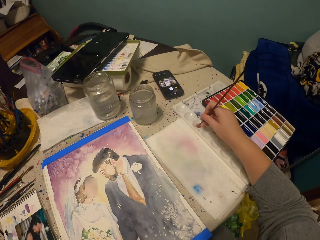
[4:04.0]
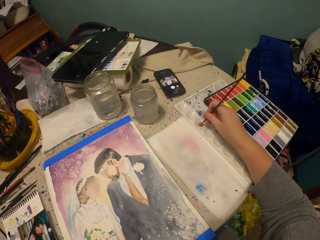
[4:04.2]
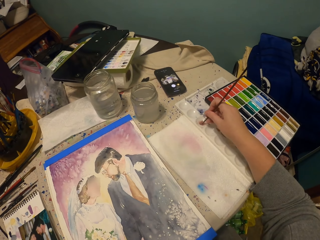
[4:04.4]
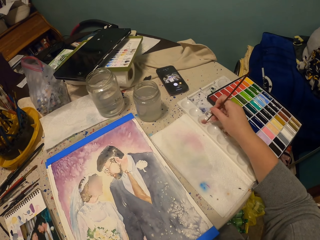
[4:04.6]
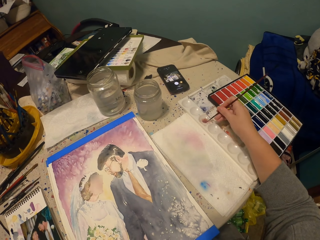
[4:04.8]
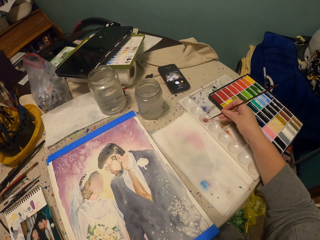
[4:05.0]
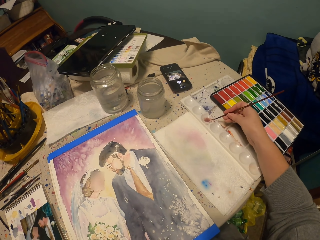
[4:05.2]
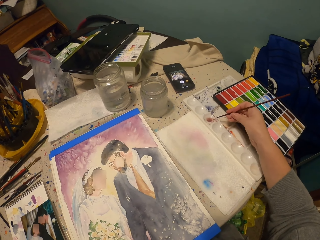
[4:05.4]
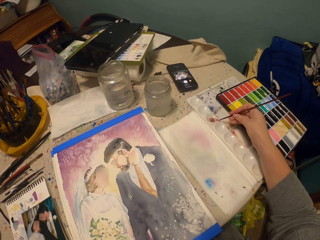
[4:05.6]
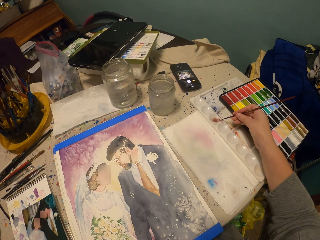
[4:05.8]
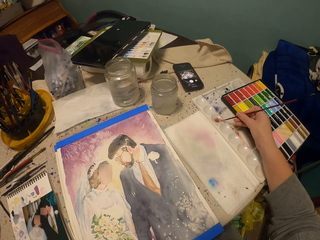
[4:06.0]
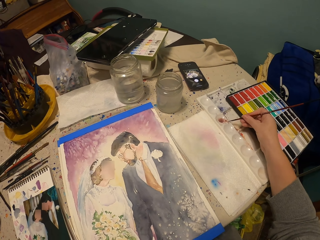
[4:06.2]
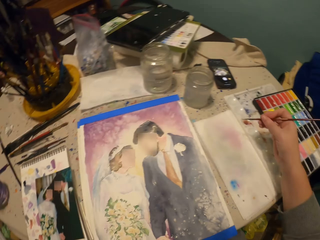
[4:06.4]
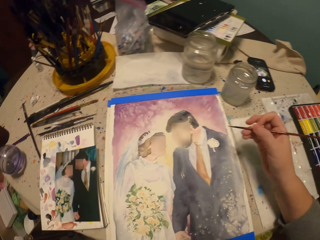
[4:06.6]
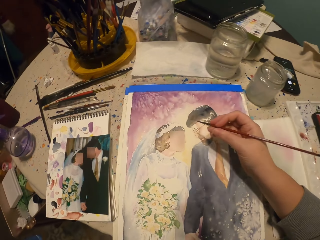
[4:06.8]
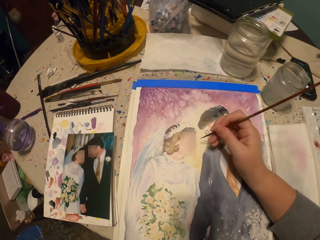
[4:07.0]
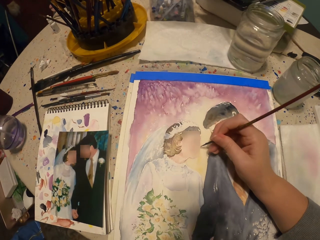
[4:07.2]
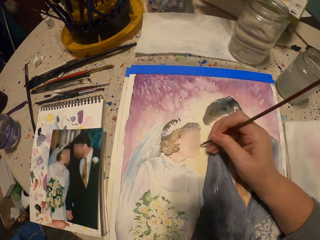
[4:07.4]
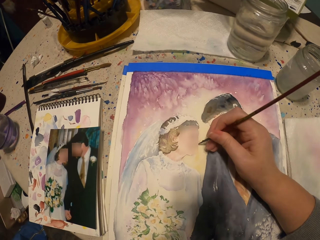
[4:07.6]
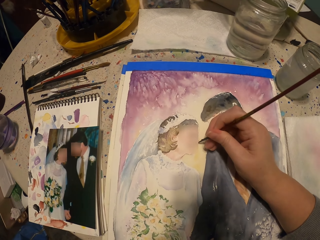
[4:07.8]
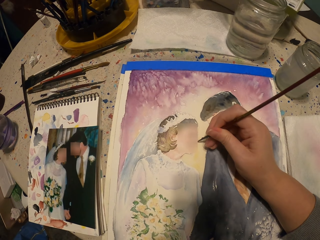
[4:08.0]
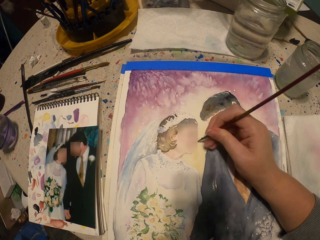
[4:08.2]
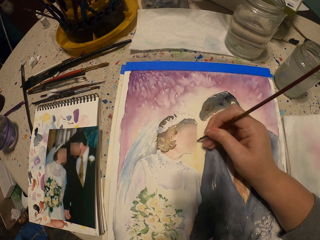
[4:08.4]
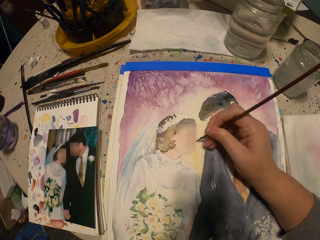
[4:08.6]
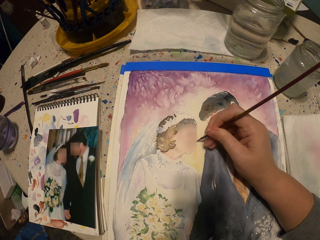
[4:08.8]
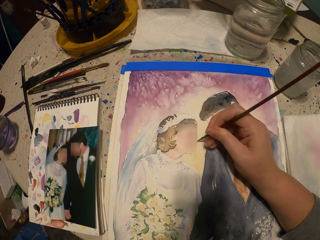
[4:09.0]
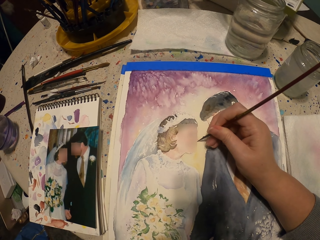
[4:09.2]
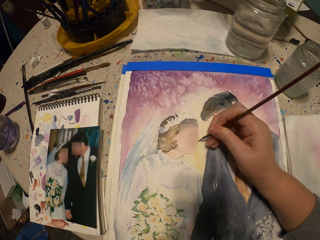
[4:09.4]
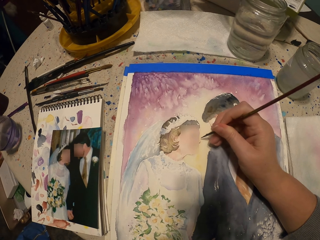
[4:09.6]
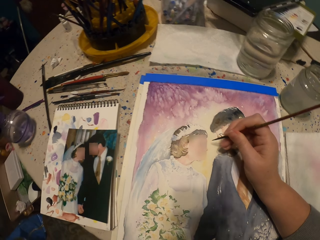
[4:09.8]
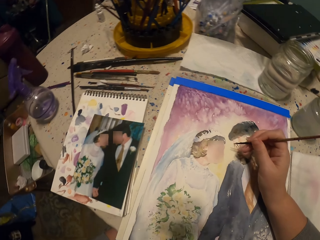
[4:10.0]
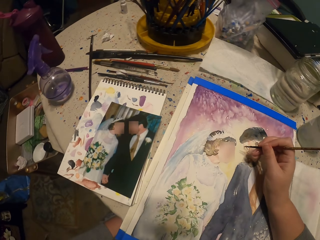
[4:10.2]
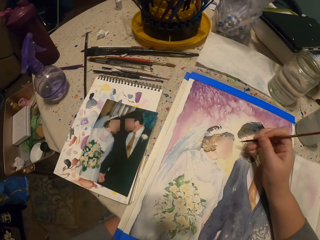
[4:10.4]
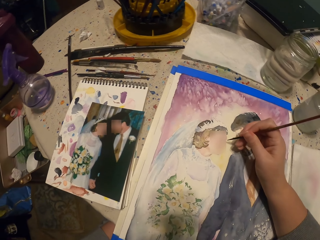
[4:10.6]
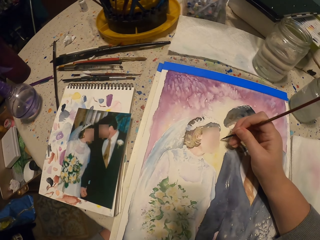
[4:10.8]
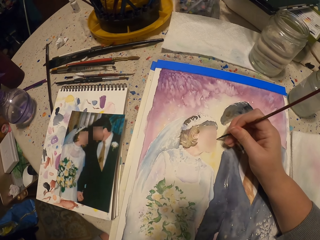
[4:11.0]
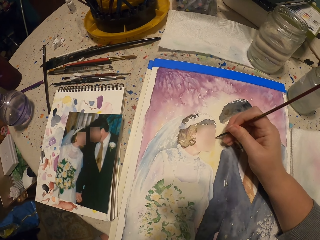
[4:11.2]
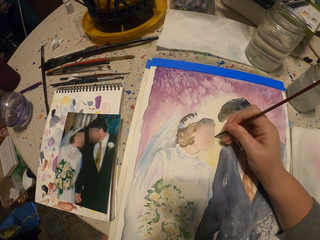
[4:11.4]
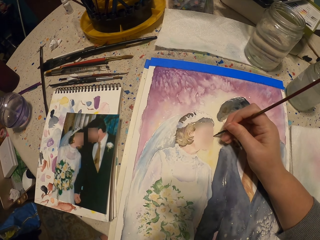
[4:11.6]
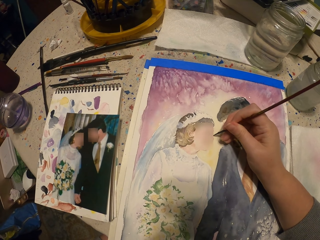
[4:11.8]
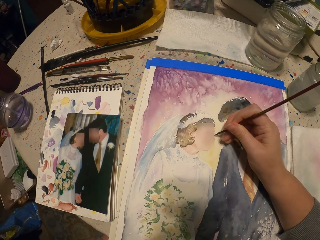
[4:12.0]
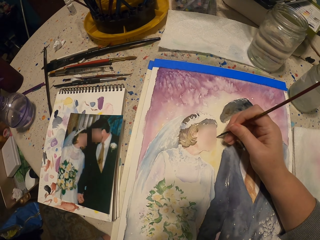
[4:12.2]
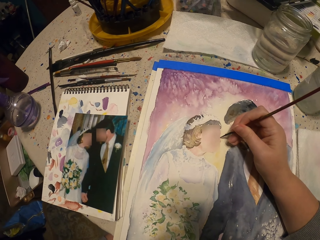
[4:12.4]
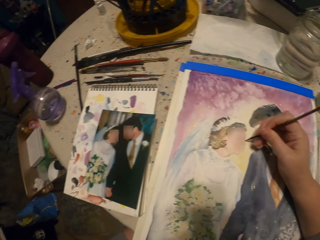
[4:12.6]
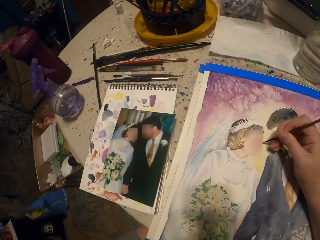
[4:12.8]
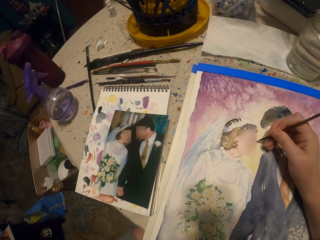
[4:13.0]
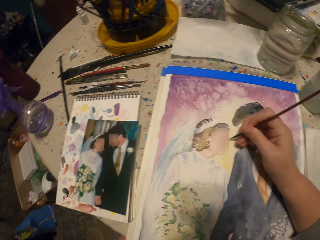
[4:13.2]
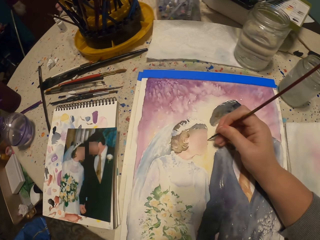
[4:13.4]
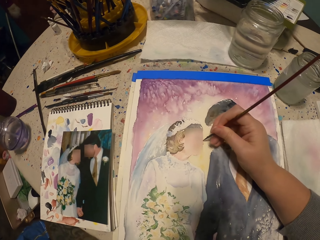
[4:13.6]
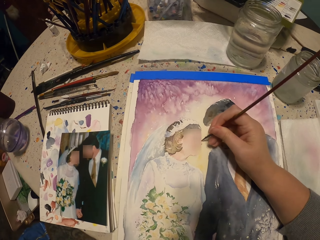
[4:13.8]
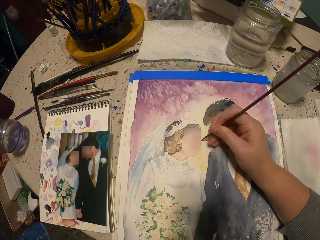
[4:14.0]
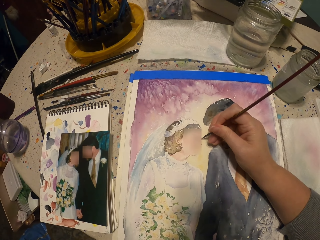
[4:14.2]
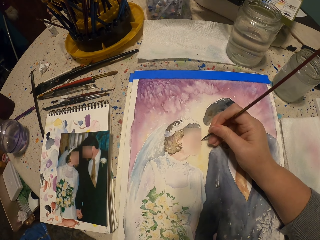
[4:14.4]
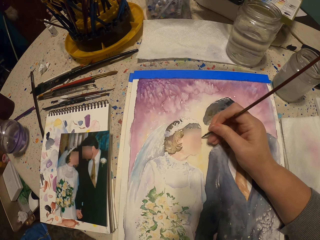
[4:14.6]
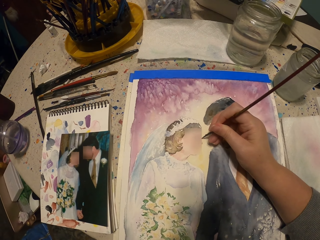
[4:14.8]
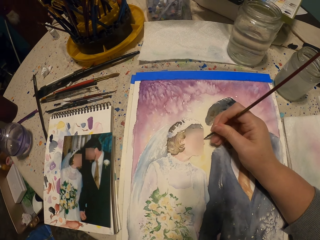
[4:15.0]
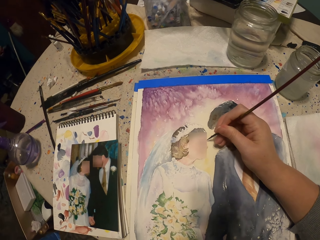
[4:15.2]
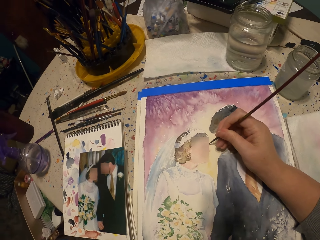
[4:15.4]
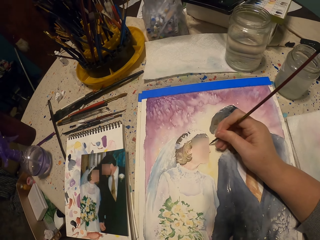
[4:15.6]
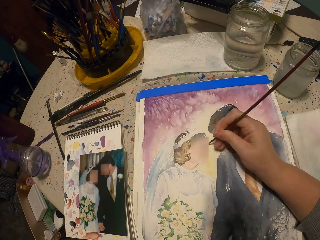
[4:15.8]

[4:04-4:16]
The camera wearer applies the paint on the brush. They rub the brush against the box. They paint on the paper. They apply the paint on the brush. They hold the brush. They paint the decoration.

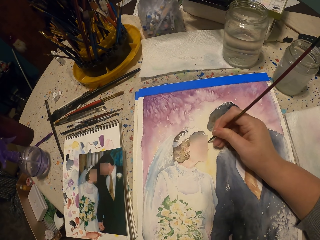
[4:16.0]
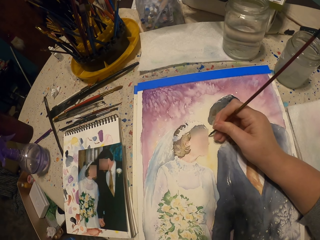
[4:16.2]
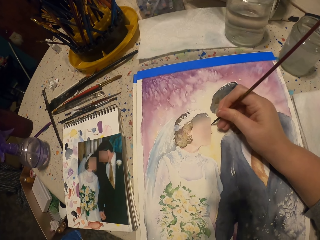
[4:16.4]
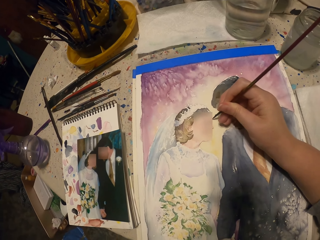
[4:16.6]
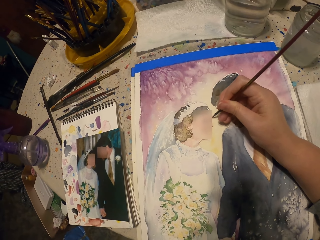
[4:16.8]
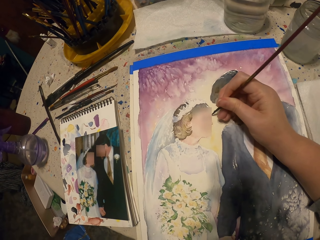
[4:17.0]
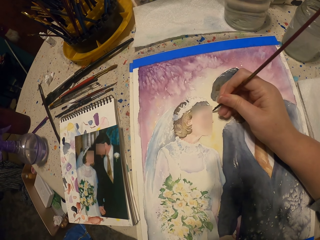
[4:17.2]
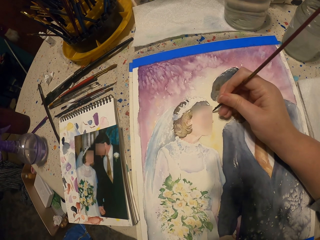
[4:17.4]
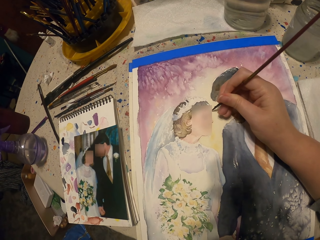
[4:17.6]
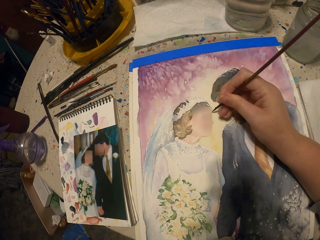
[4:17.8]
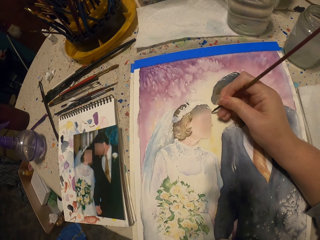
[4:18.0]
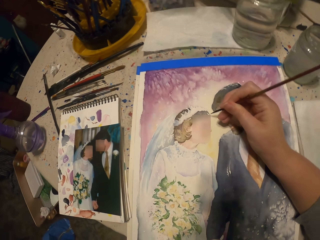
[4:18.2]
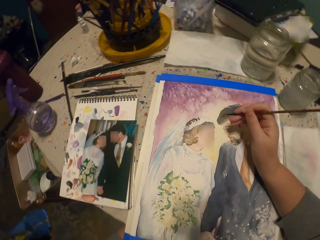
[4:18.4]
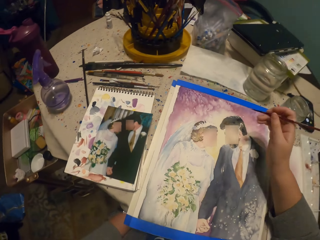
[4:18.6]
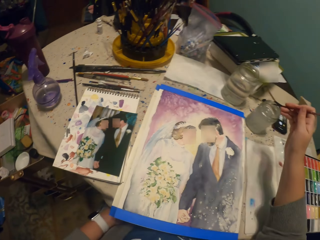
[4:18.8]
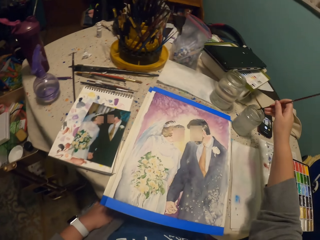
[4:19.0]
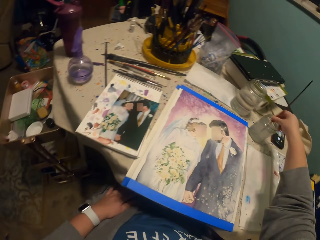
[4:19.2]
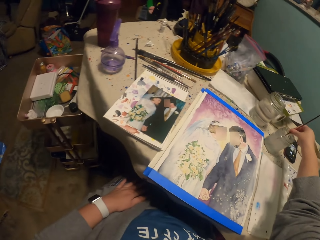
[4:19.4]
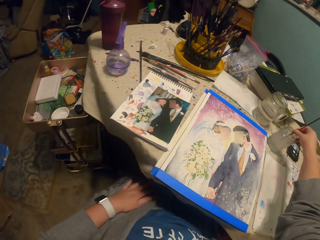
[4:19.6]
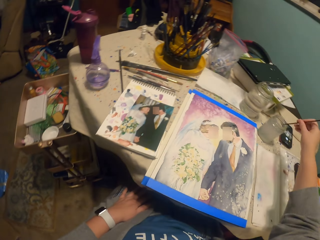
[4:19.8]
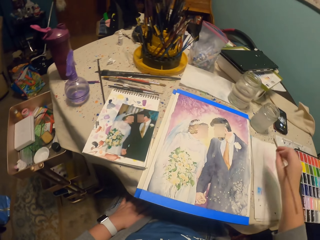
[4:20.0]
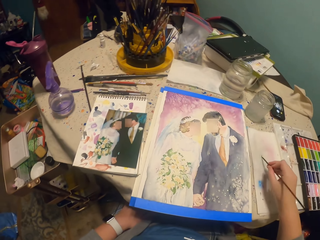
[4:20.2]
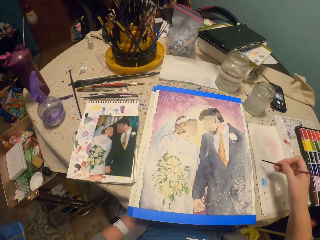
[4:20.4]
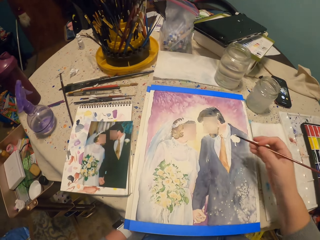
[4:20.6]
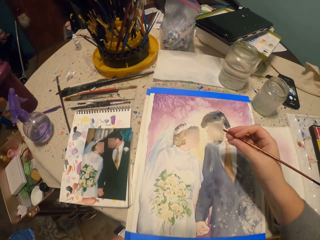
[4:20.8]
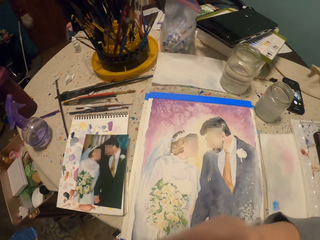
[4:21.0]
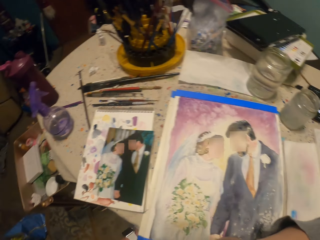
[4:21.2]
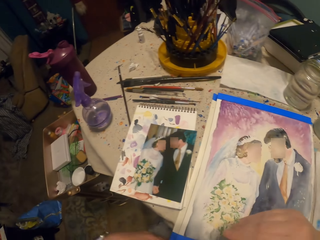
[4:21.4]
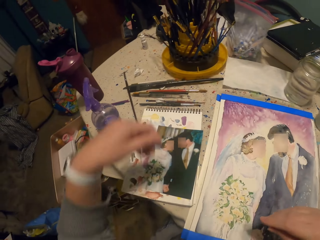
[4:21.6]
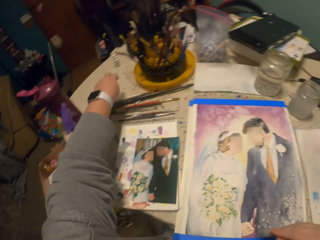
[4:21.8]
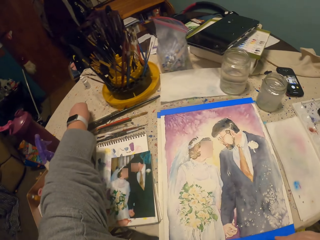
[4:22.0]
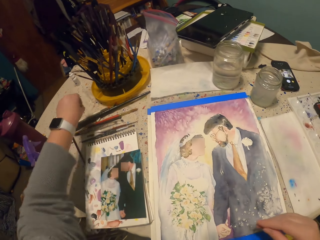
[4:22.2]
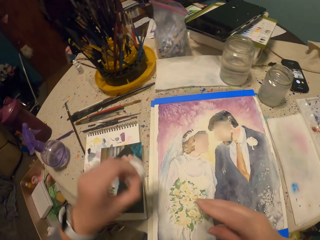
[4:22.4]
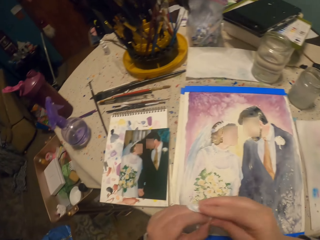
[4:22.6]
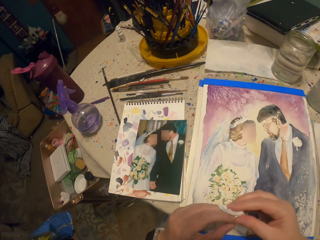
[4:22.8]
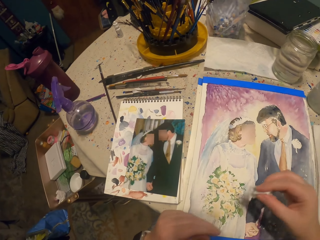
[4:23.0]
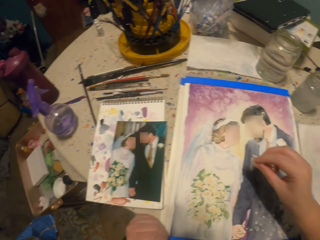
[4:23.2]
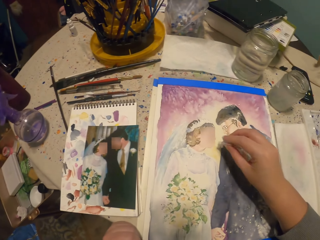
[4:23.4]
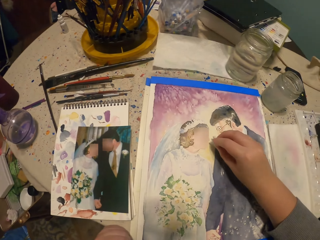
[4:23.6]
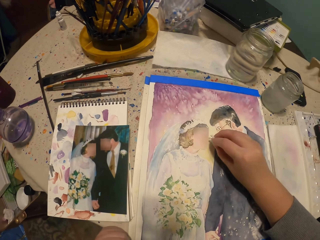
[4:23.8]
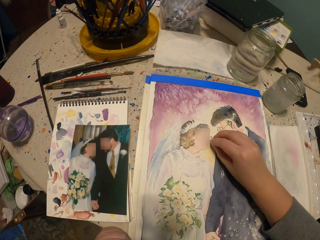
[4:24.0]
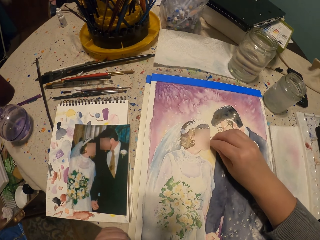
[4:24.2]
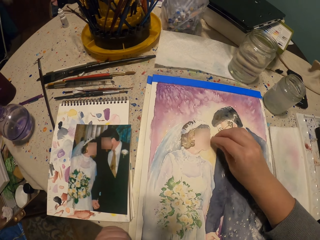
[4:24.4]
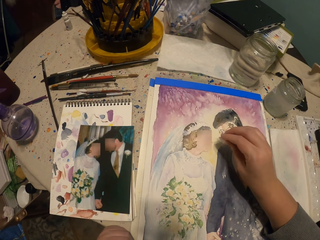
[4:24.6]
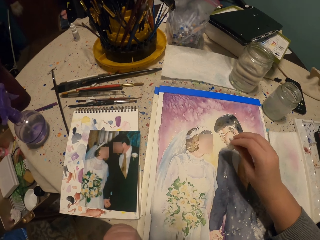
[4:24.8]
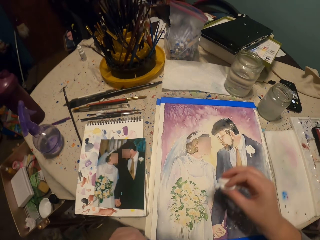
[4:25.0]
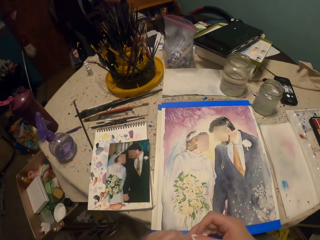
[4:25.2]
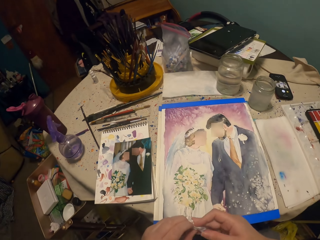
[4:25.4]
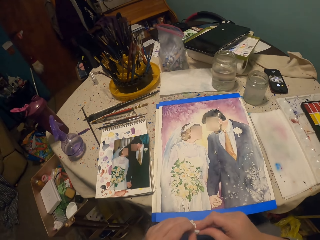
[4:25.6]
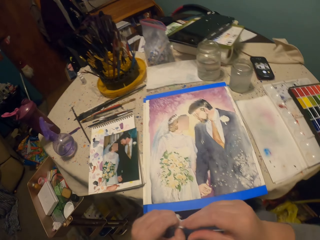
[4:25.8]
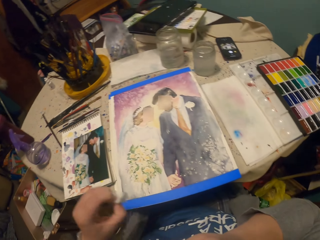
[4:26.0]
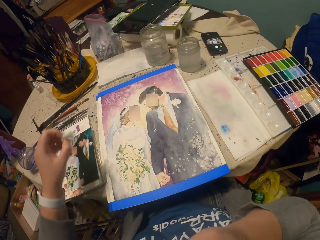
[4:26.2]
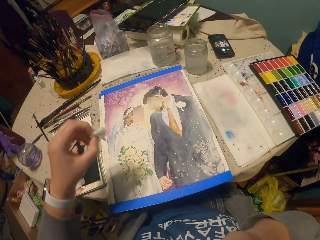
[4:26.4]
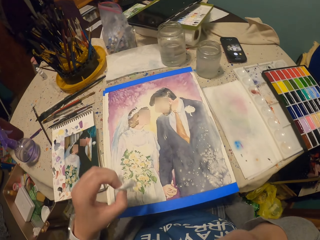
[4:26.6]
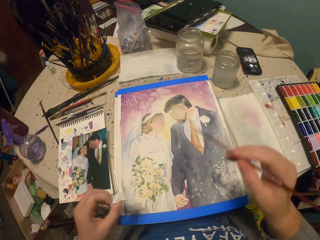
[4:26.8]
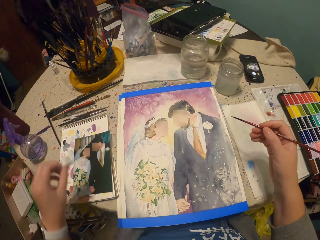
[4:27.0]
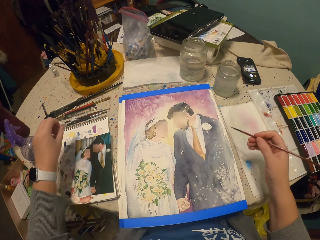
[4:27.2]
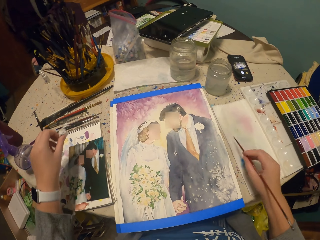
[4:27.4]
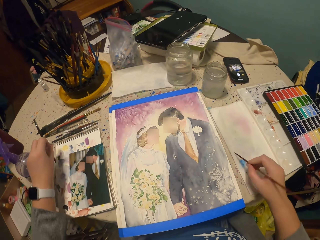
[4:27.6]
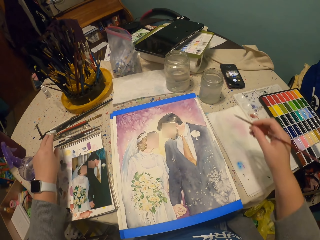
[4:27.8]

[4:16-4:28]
The camera wearer holds the brush. They dip the painting brush into the water. They rub the brush on the paper. They hold the painting brush. They pick up the piece of tissue paper. They hold the piece of paper. They wipe the decoration. They hold the piece of paper. They drop the tissue paper.
